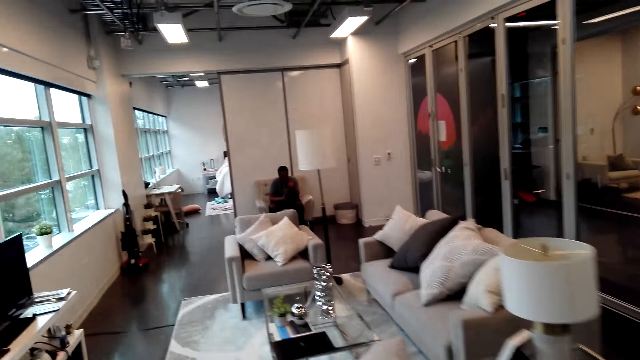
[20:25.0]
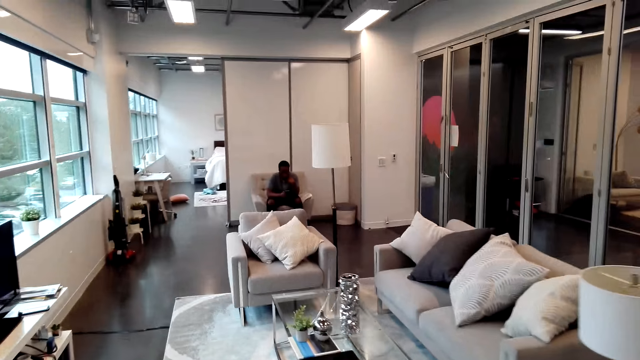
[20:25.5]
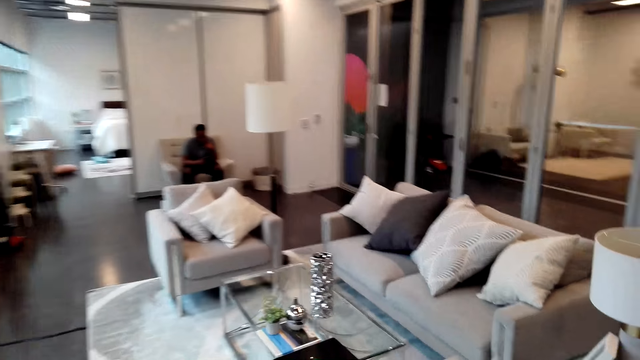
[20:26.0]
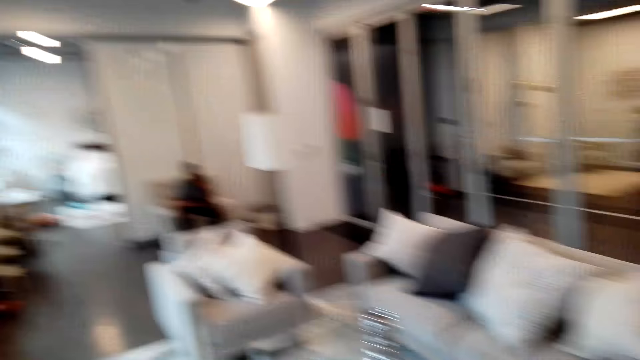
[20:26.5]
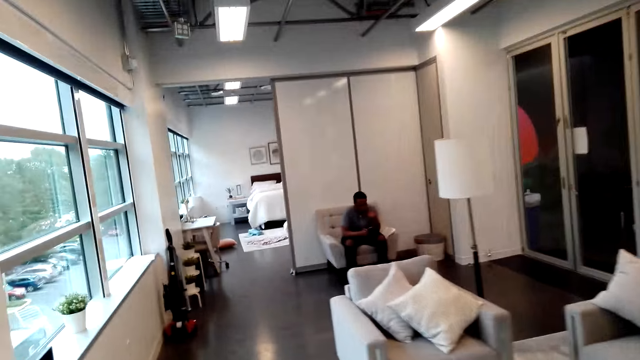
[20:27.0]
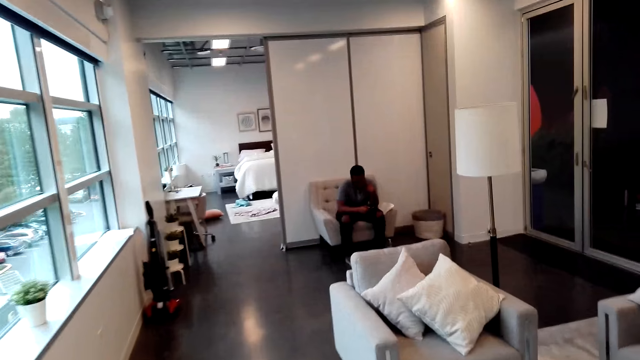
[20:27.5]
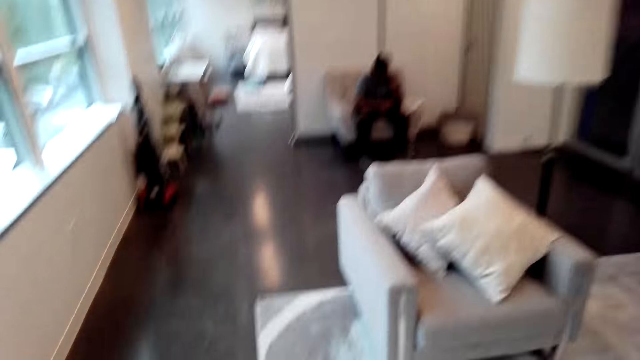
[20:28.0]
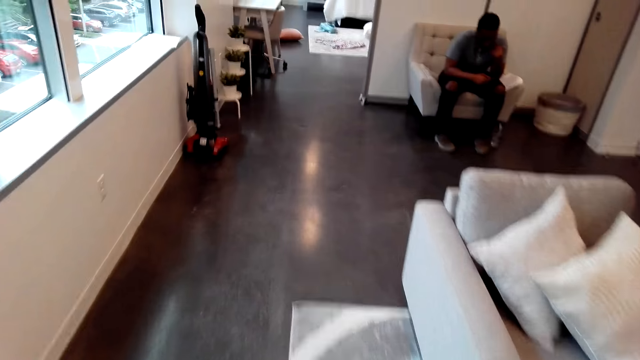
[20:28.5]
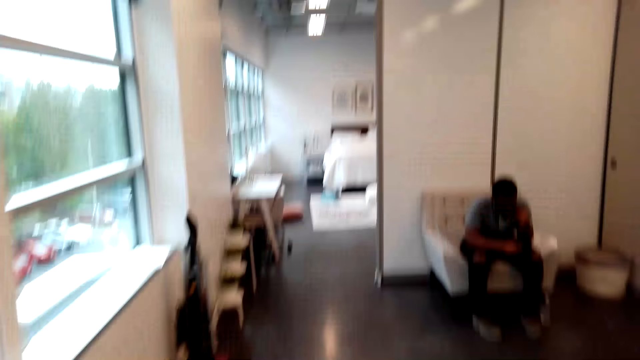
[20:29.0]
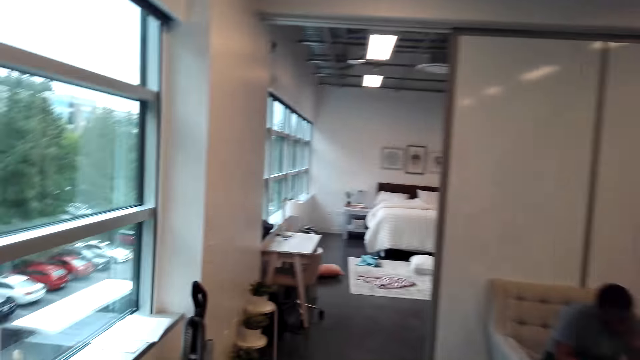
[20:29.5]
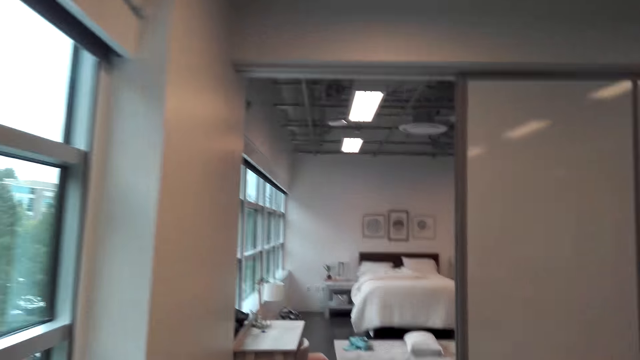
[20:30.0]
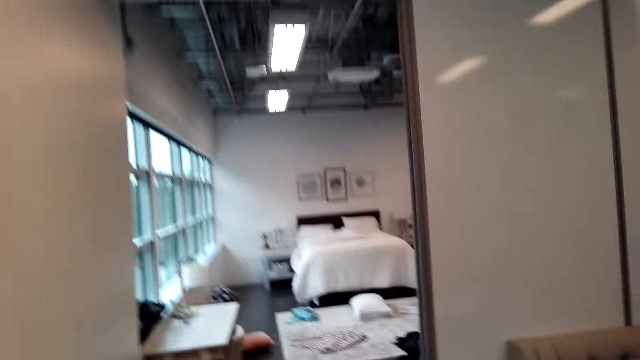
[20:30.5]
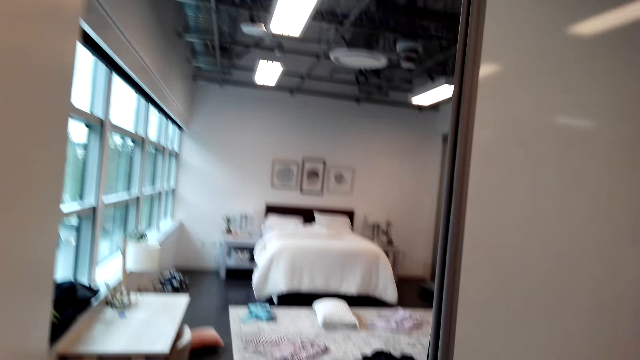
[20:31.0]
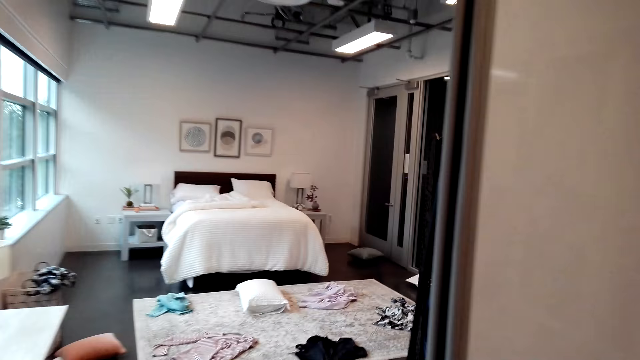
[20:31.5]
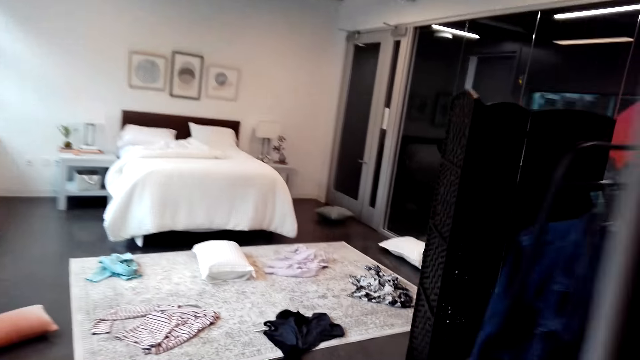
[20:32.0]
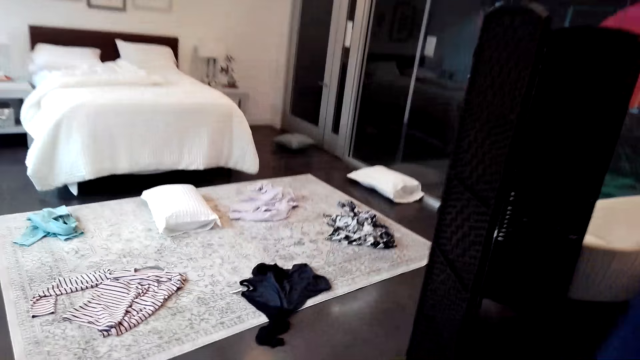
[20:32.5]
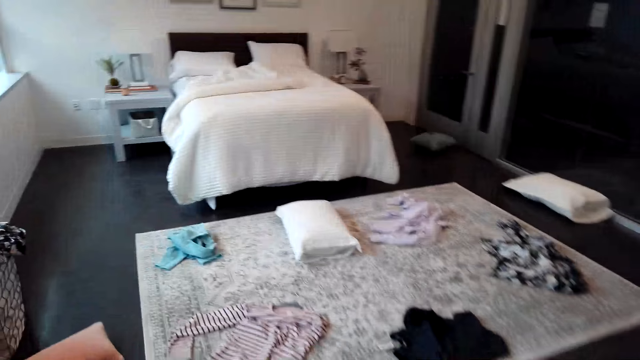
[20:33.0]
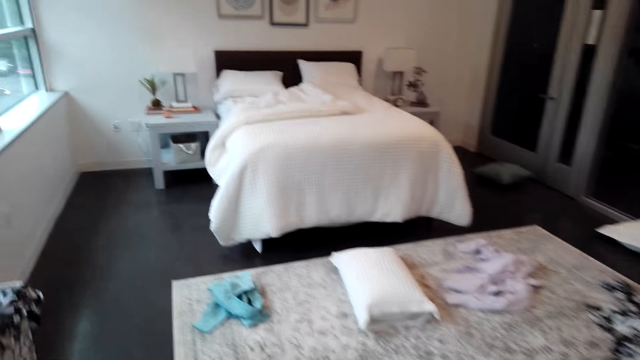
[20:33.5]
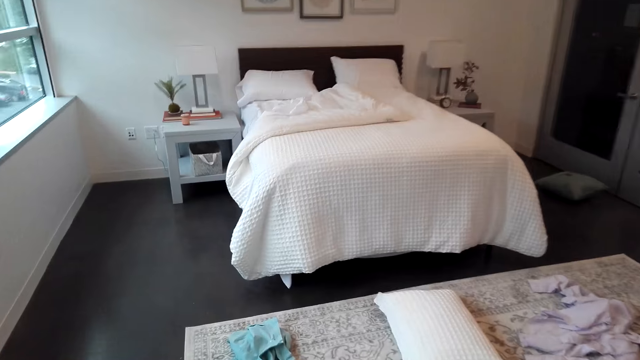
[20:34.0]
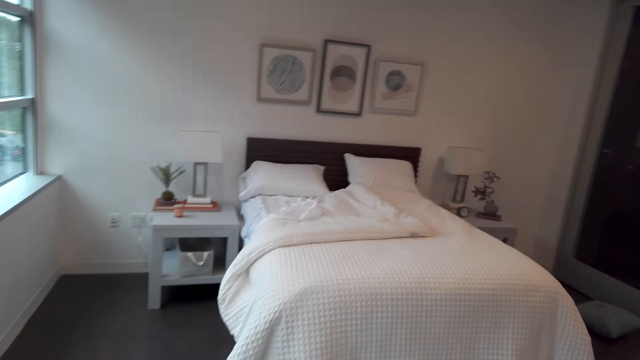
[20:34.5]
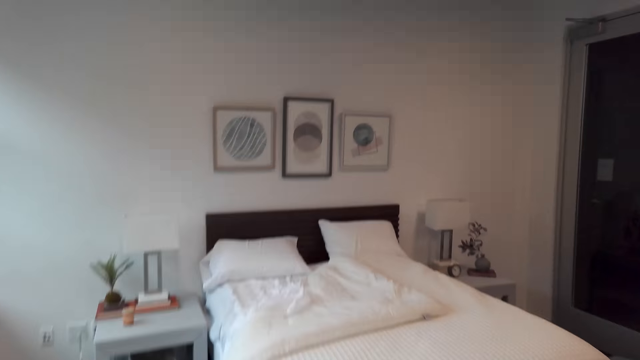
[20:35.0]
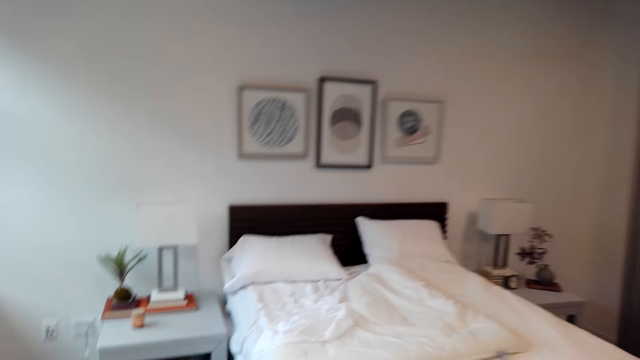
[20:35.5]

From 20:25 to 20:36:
The camera wearer walks in the room.

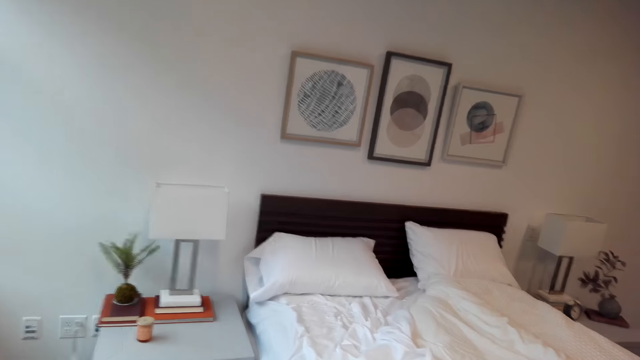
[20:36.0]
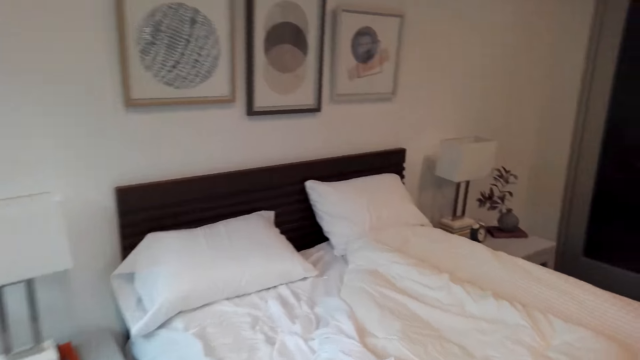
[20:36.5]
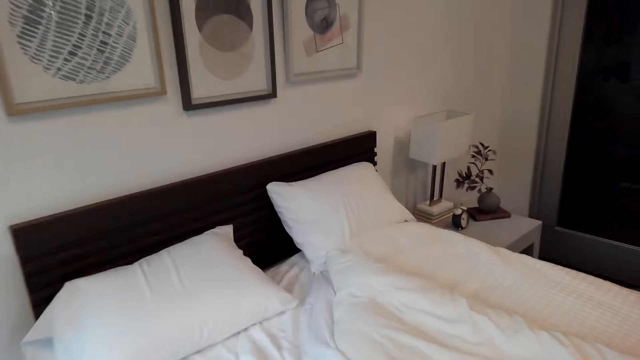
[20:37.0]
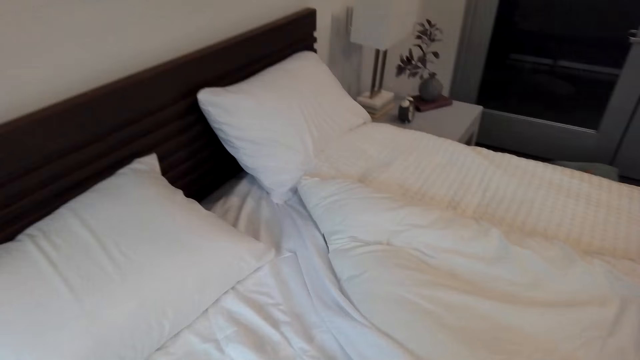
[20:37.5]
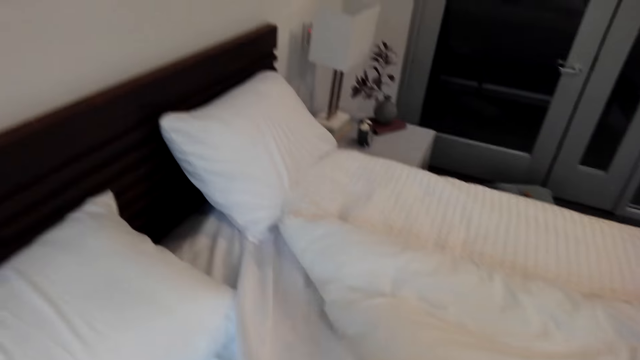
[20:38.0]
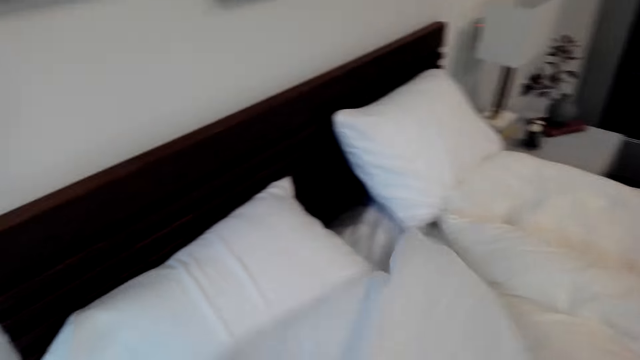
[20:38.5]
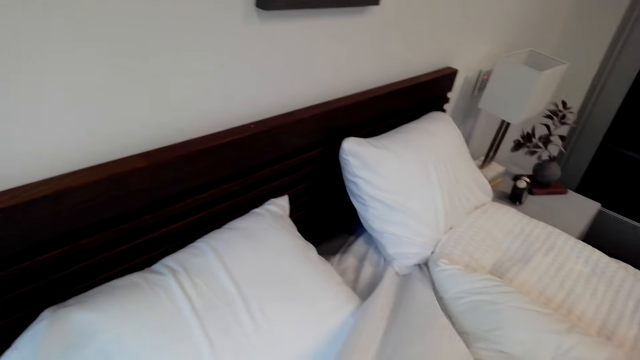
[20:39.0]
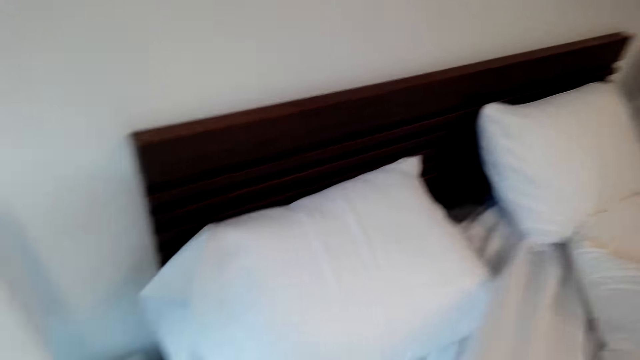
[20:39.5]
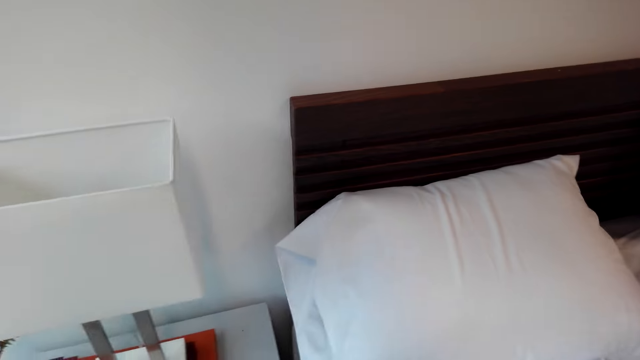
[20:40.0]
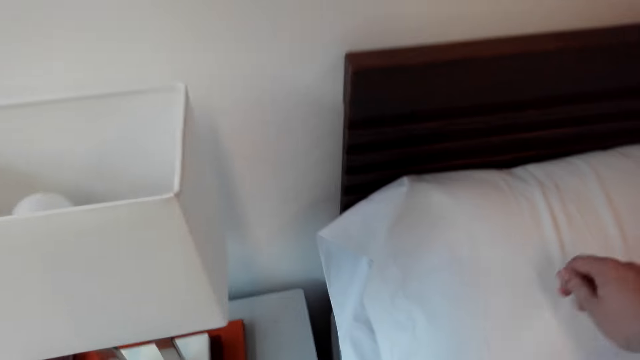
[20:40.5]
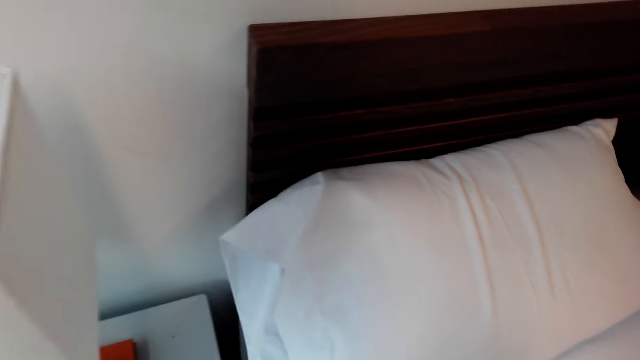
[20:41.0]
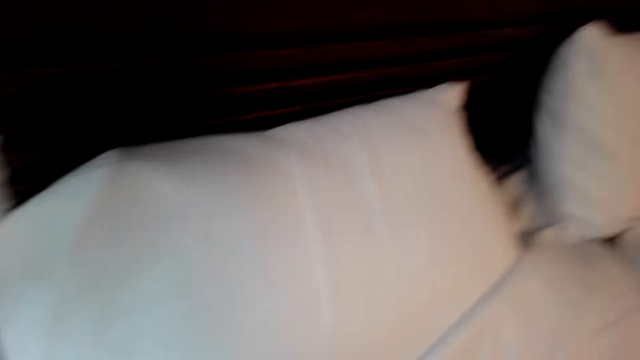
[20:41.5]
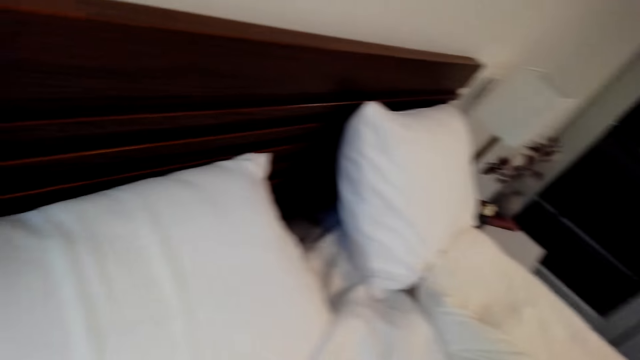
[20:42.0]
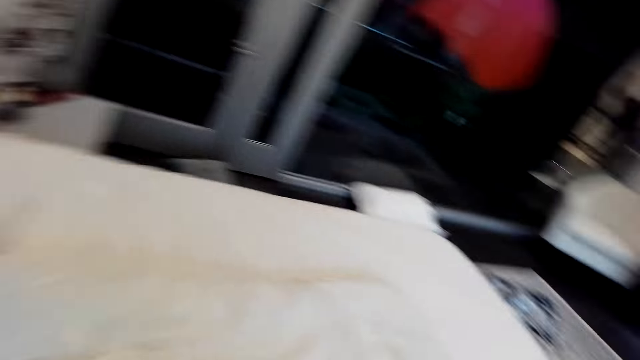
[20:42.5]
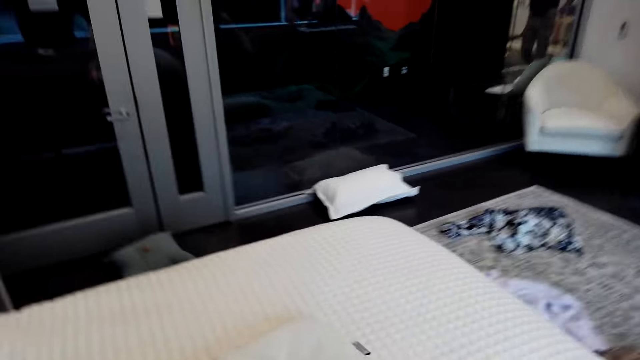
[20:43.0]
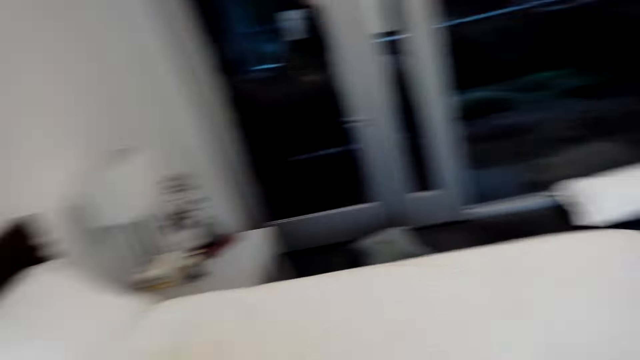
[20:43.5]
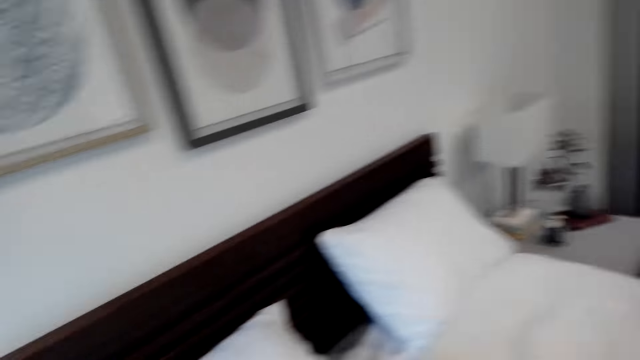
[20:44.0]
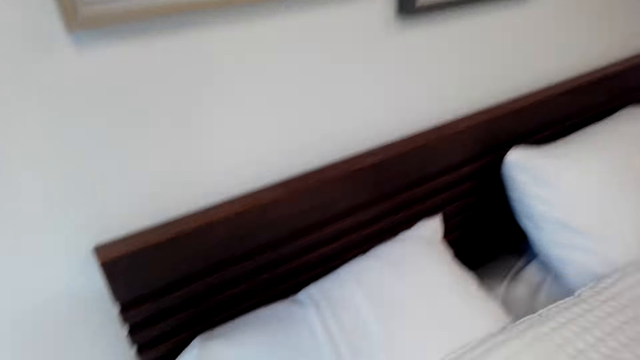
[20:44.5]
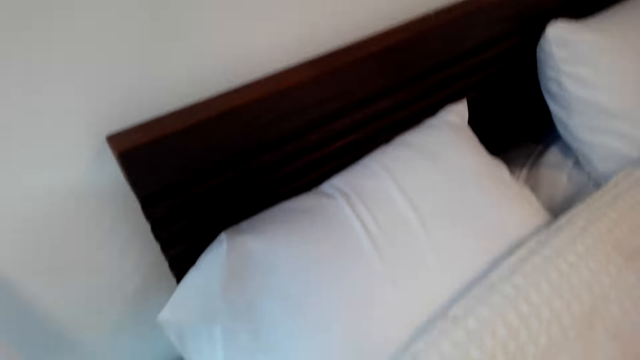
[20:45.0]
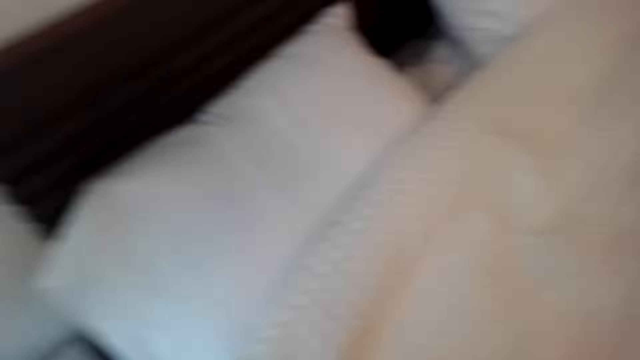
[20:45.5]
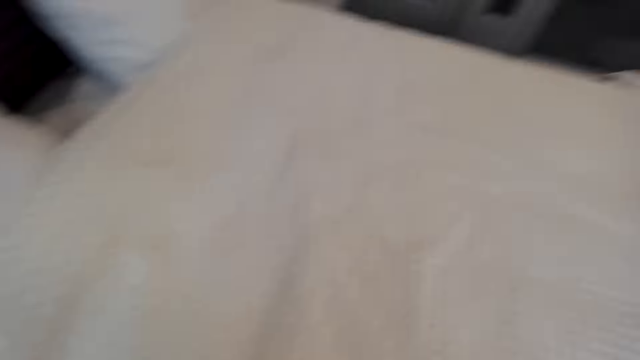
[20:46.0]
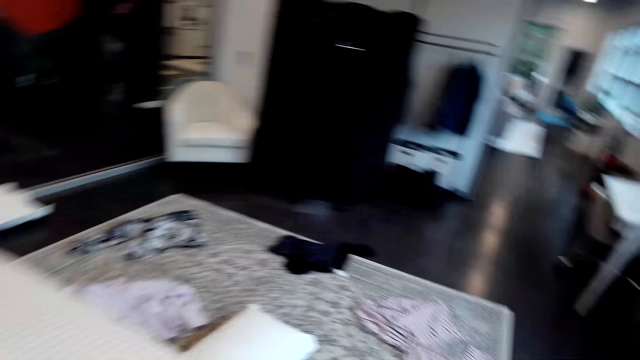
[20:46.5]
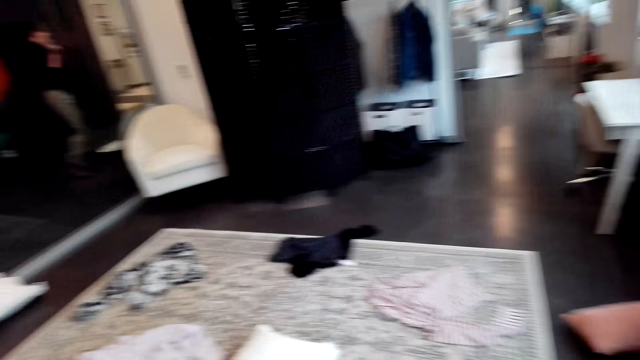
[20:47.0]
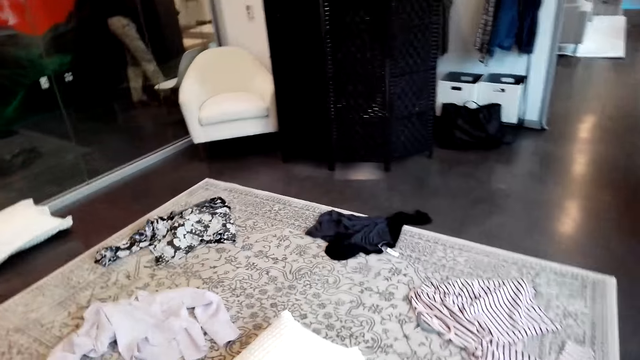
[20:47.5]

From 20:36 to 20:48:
The camera wearer spreads the bed sheets. They tidy the bed.
